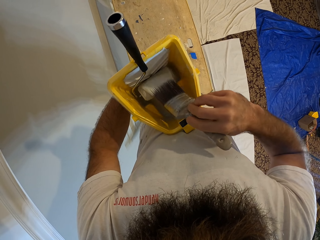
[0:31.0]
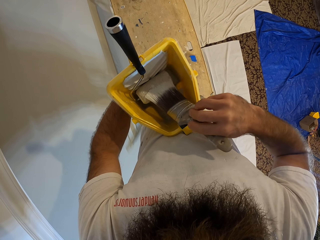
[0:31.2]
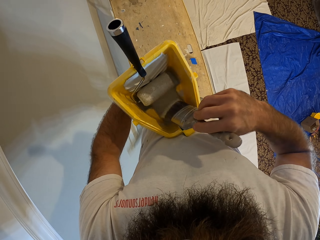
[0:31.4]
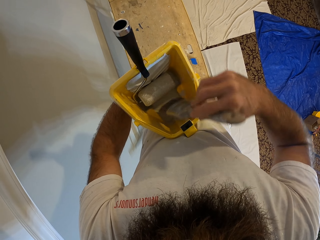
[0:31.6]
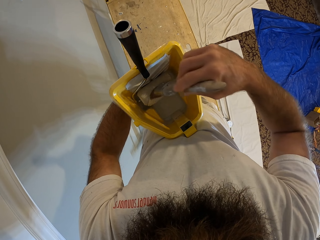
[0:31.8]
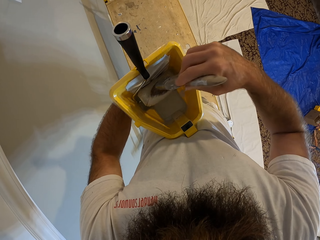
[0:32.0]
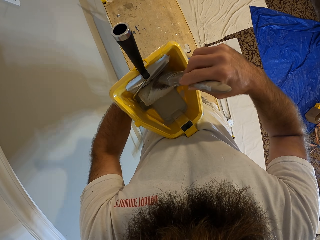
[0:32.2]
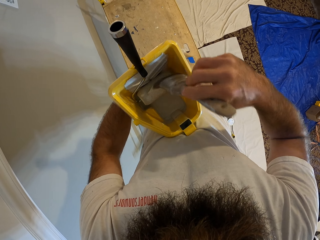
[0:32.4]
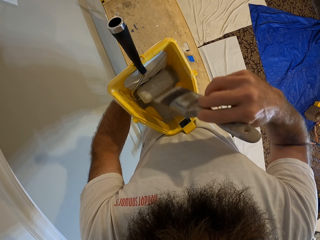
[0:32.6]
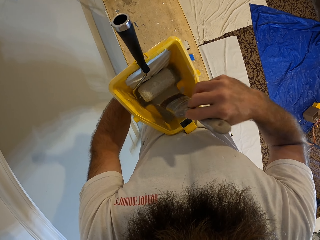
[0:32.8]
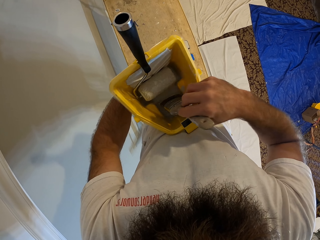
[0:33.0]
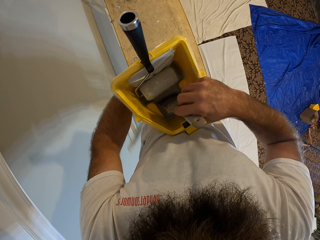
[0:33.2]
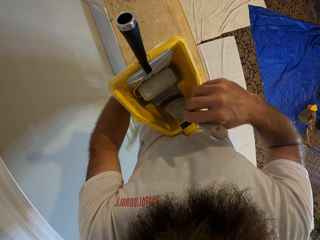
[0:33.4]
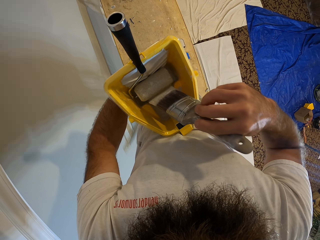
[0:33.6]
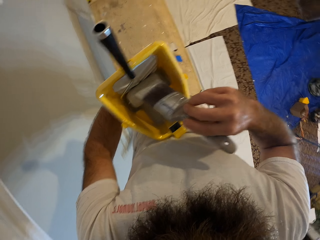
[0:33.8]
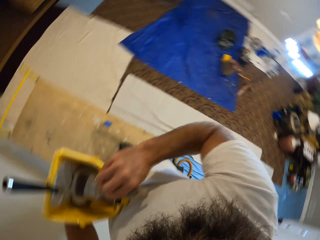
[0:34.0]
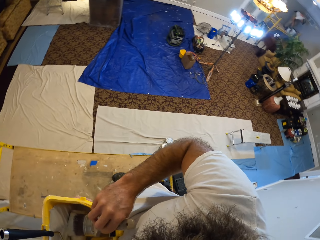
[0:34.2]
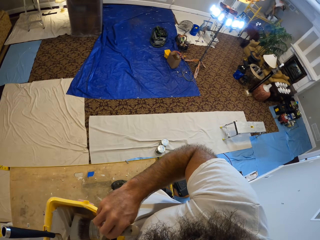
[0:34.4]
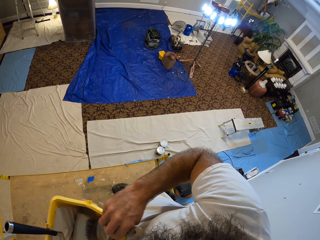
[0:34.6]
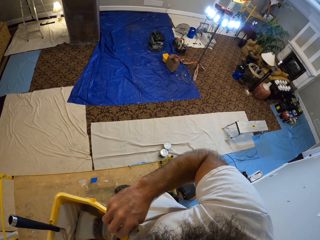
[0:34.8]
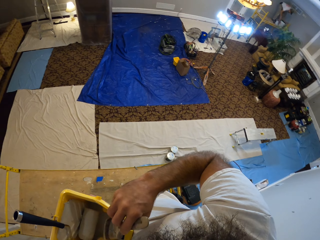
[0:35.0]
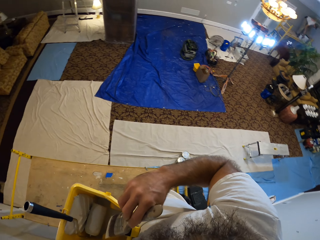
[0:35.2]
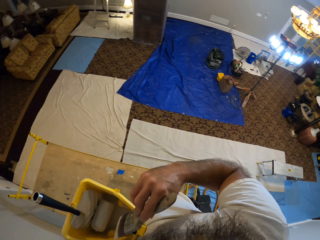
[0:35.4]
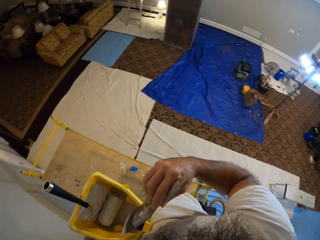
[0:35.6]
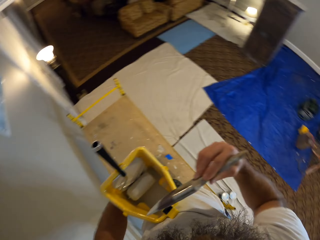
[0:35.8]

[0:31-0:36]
The camera wearer takes paint from the bucket with the paint brush in his right hand.

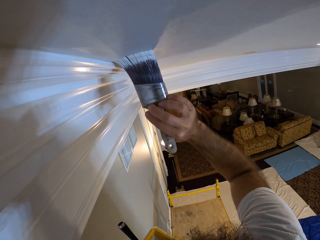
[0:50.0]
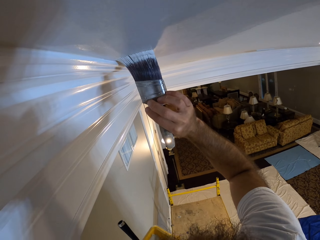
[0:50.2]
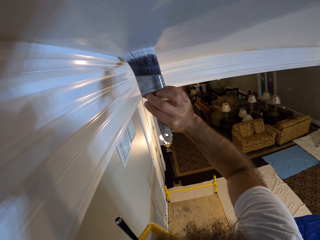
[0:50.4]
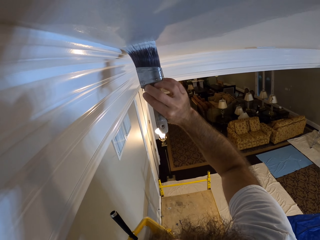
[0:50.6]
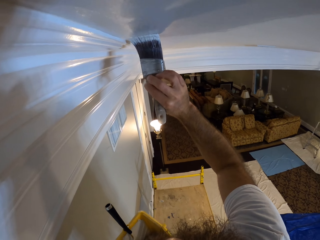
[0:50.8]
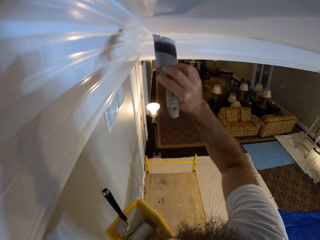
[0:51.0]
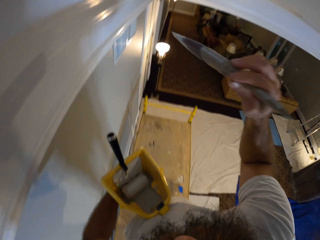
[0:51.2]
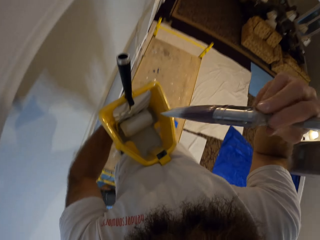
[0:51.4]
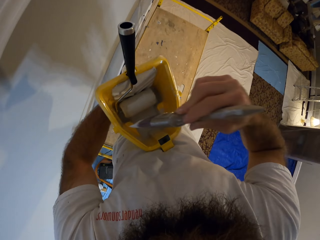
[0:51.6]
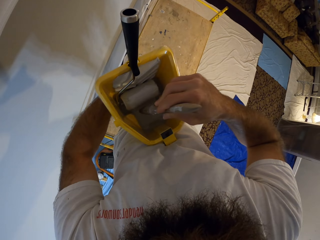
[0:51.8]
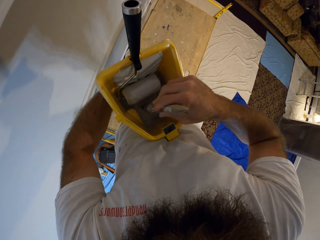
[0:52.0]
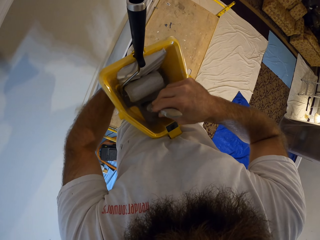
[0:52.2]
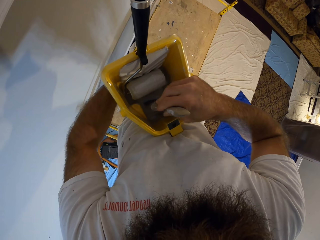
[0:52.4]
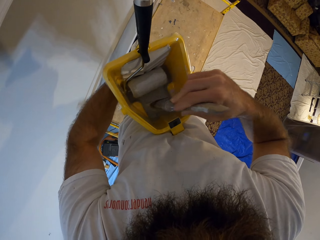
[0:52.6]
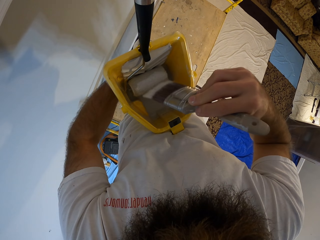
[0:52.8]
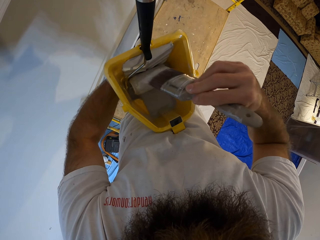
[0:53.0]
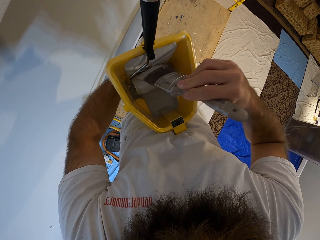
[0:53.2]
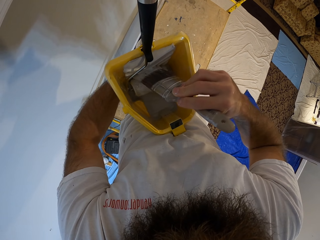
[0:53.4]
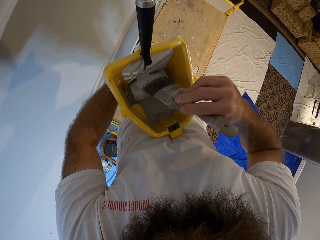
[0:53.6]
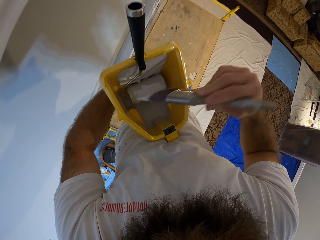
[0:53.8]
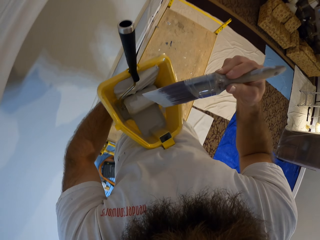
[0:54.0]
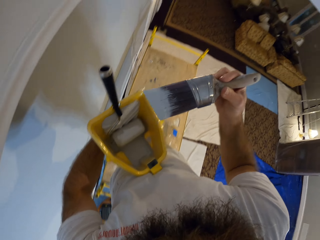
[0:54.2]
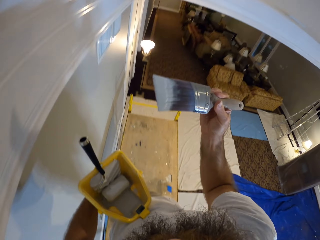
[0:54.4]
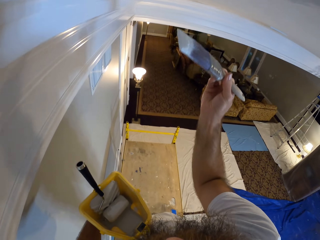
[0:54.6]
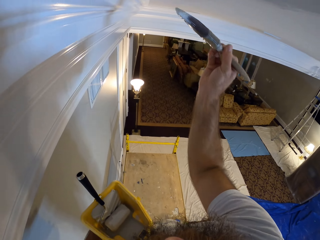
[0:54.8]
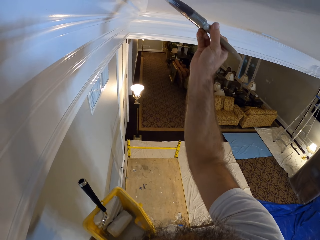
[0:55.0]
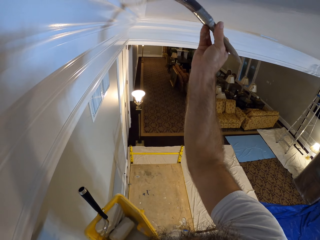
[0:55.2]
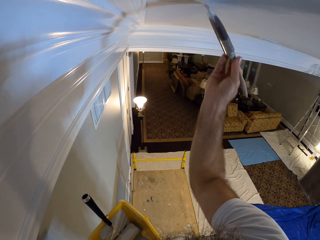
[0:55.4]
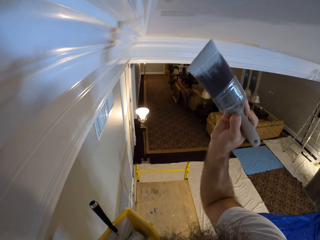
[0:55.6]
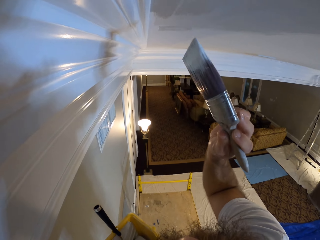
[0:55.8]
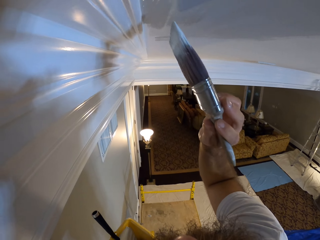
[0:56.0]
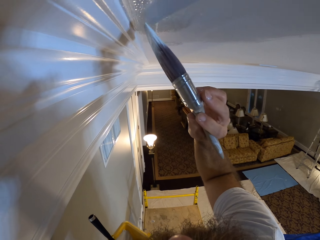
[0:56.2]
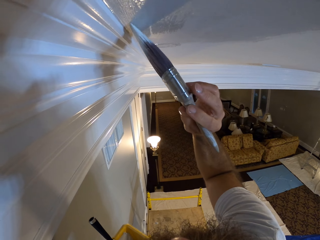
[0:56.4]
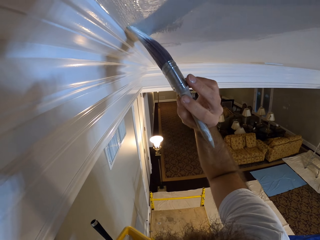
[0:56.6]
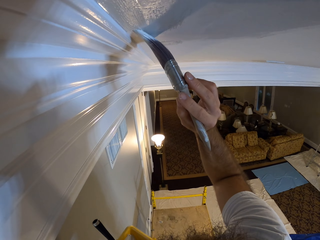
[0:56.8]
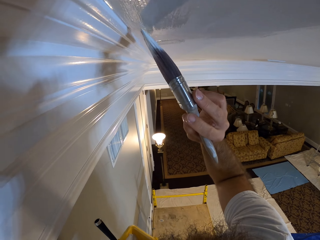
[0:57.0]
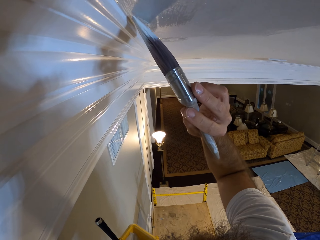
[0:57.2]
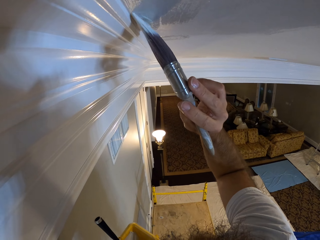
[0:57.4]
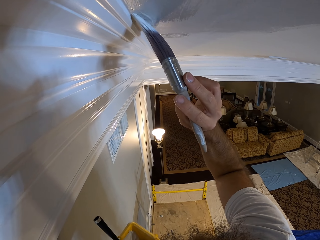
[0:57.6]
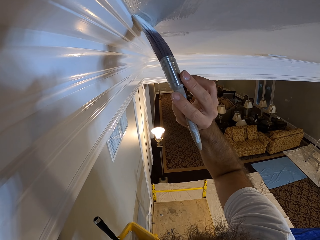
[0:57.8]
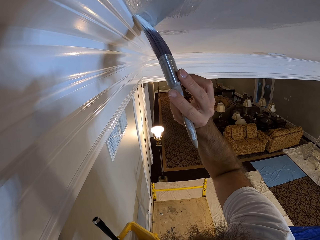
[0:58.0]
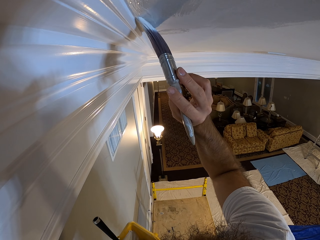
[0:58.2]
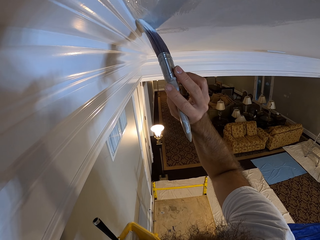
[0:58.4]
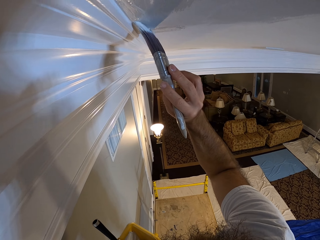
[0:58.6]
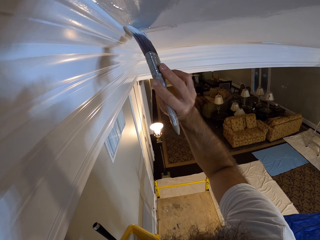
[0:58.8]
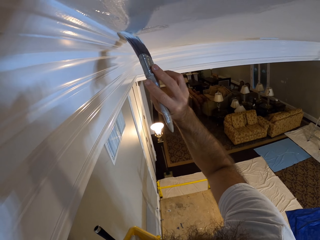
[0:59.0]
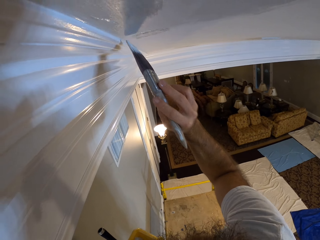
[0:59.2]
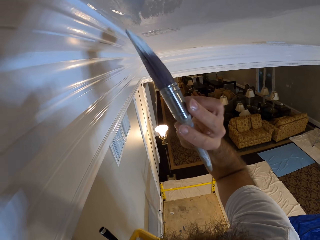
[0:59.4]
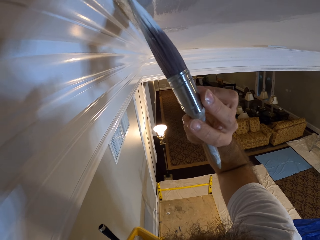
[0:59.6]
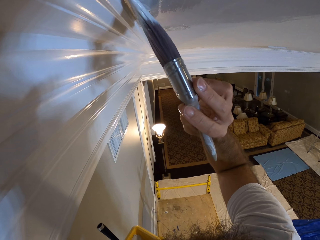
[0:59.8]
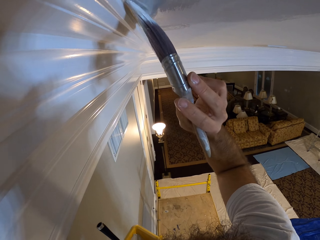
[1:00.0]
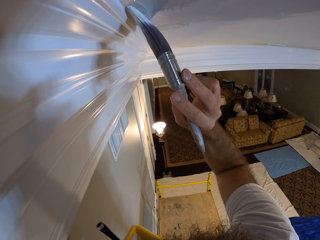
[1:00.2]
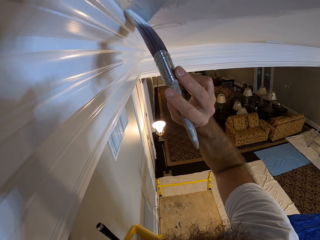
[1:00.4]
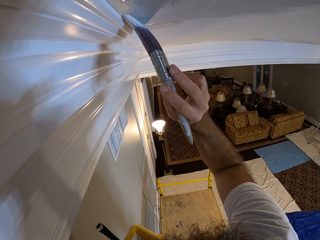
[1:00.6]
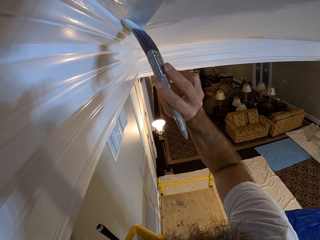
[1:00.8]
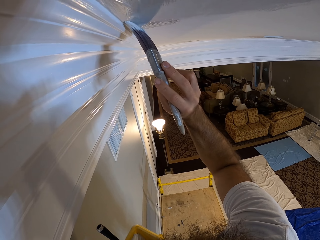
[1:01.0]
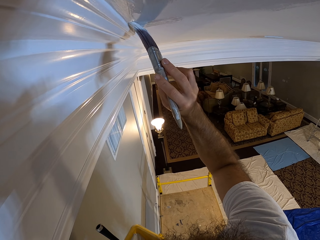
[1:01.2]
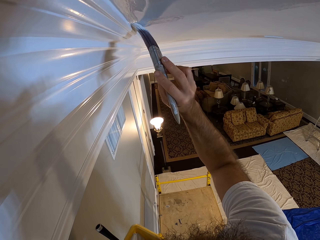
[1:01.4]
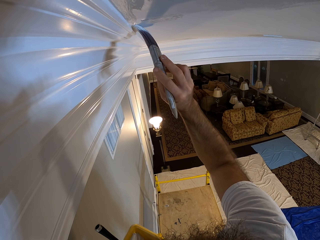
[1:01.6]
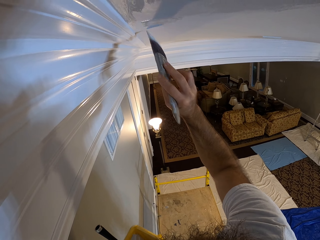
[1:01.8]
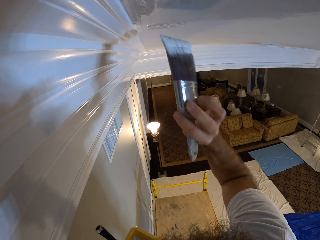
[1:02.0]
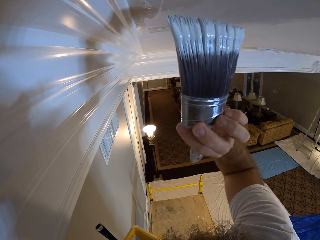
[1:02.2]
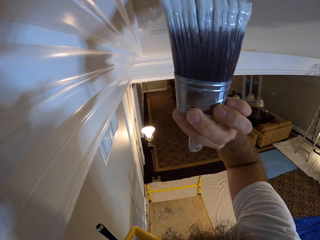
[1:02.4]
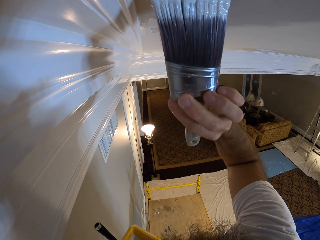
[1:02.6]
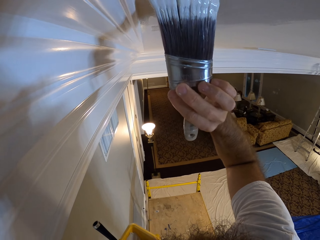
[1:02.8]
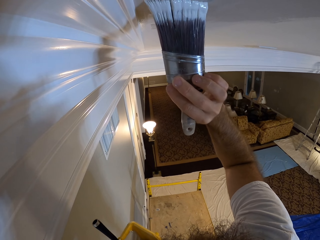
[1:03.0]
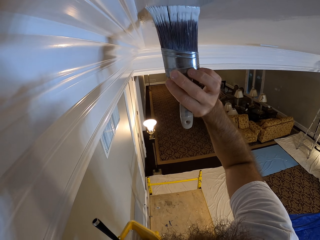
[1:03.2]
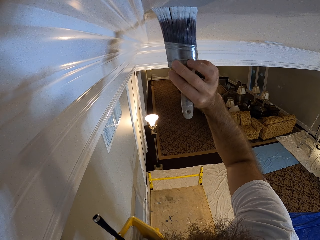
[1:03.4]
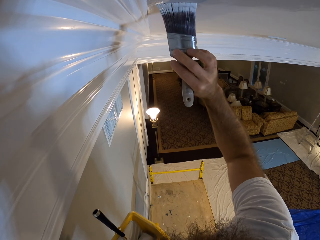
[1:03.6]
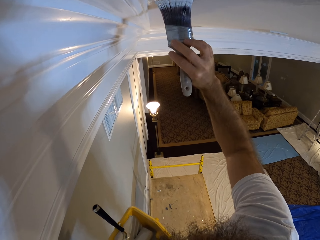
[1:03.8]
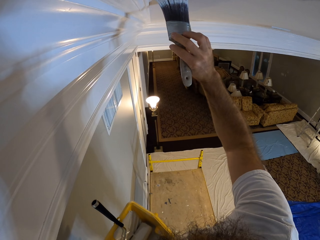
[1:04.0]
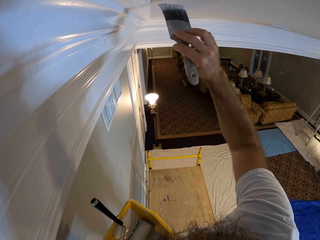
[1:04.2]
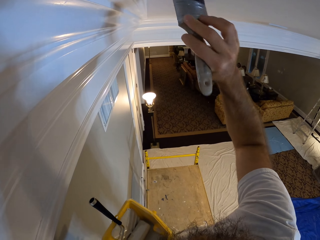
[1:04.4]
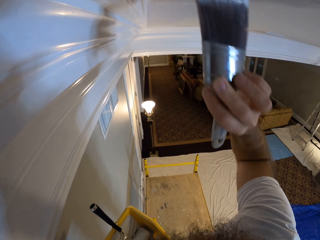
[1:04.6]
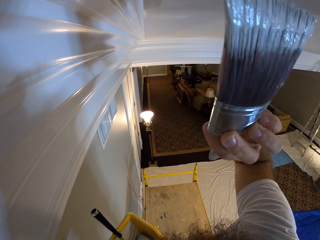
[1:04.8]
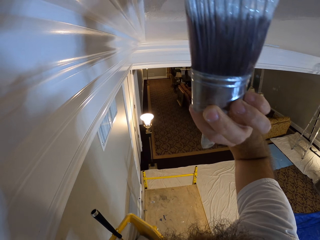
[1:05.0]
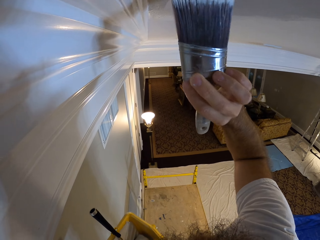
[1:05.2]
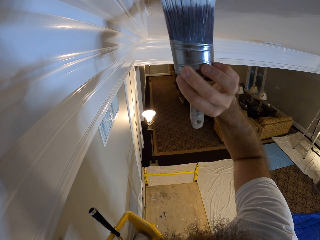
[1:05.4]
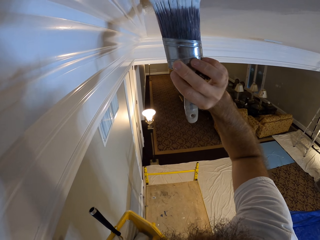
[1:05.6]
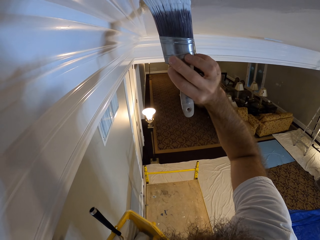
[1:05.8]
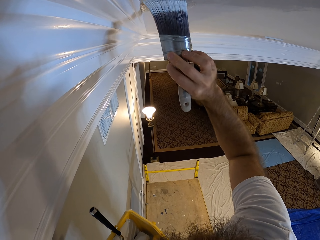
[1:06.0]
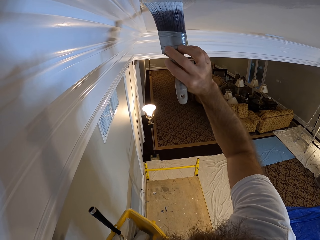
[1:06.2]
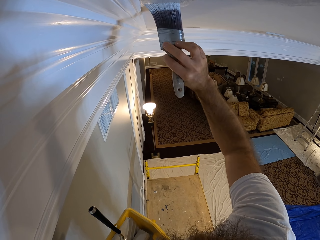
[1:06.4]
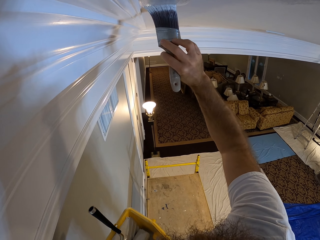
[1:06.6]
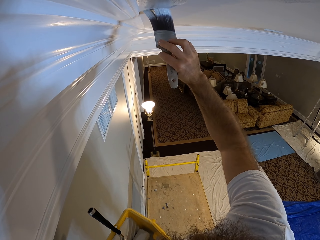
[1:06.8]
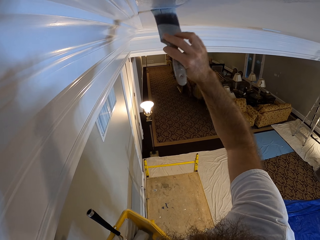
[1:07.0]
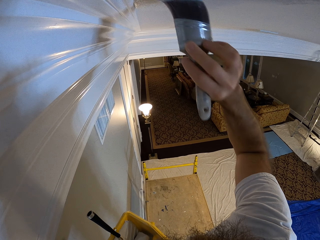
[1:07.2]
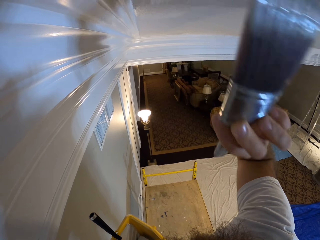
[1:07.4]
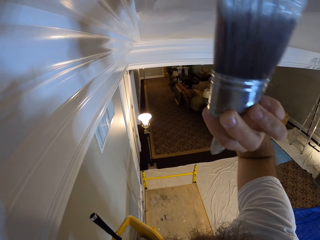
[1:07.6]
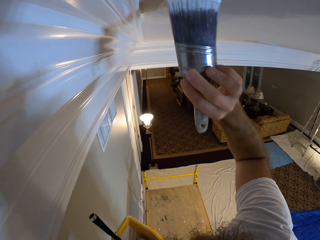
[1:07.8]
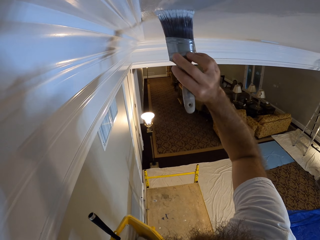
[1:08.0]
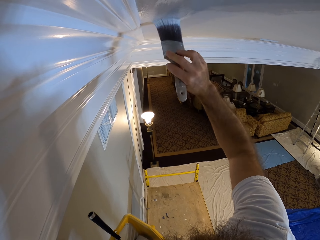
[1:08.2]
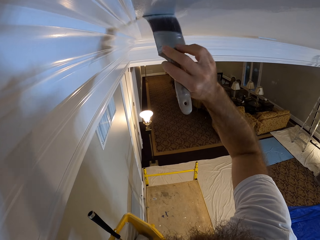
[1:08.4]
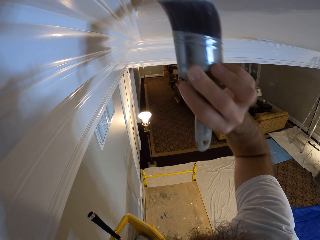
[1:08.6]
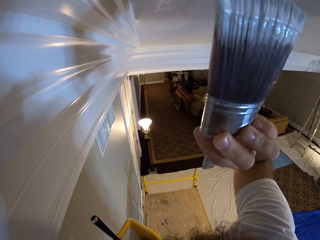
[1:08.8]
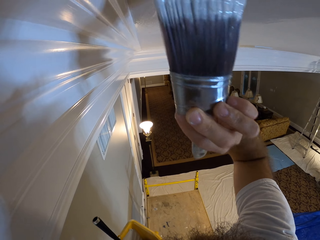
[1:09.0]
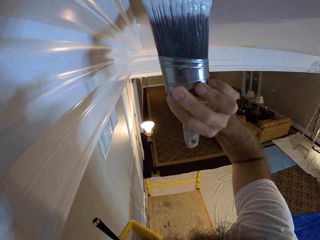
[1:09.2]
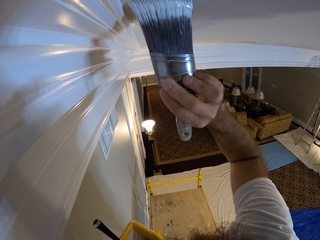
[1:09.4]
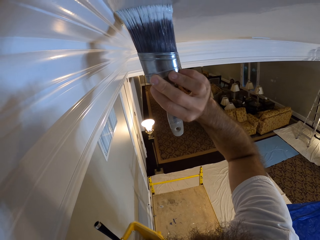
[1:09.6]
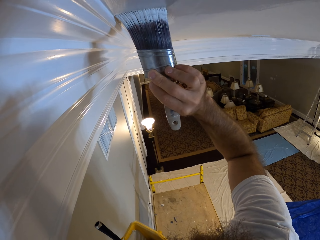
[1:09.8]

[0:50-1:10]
The camera wearer takes paint from the bucket with the paint brush in his right hand. He rubs the paint brush on the roller. He paints the ceiling with the paint brush in his right hand.
